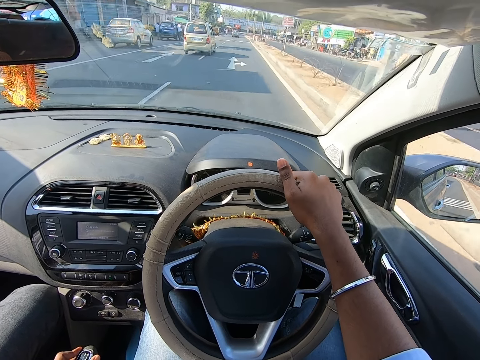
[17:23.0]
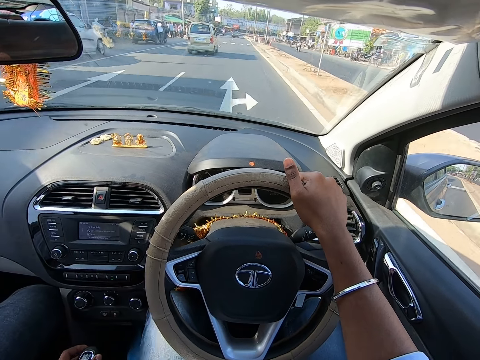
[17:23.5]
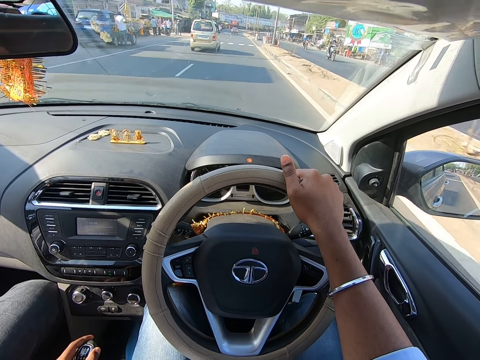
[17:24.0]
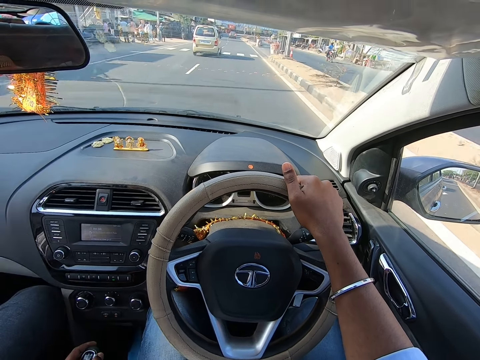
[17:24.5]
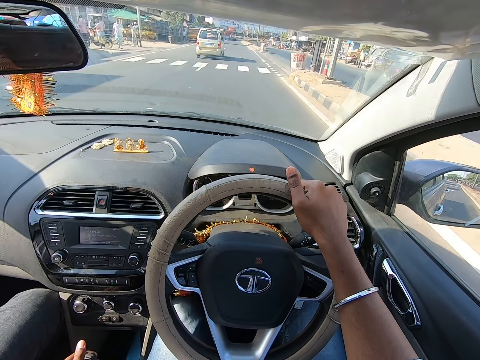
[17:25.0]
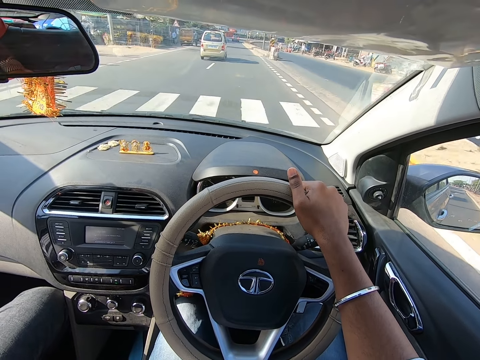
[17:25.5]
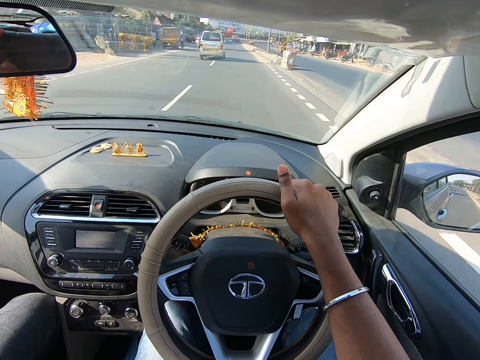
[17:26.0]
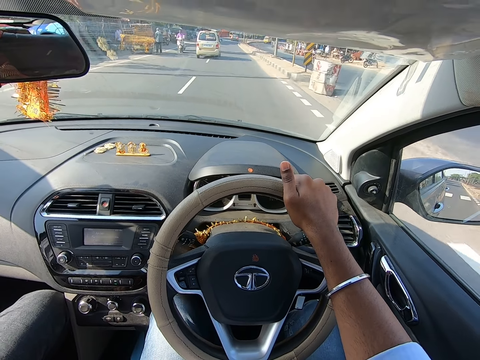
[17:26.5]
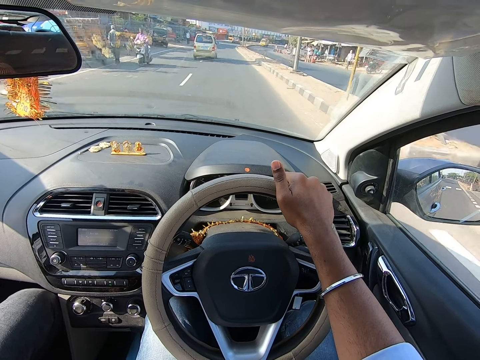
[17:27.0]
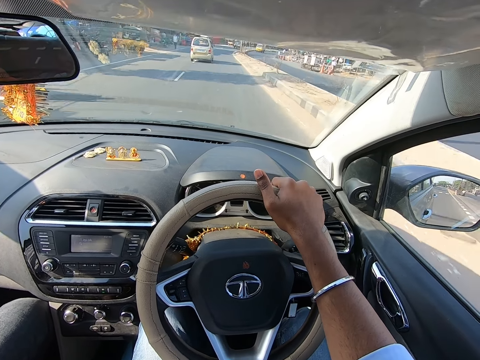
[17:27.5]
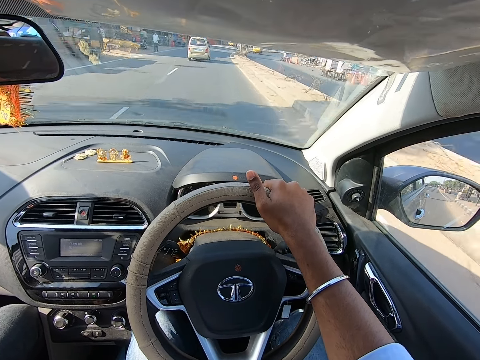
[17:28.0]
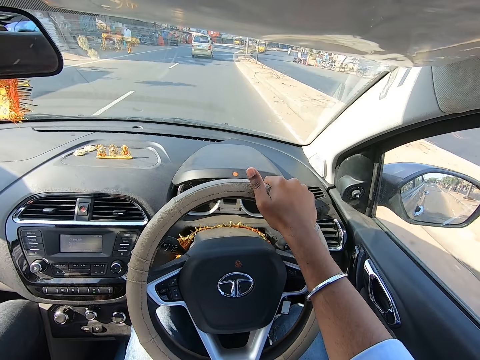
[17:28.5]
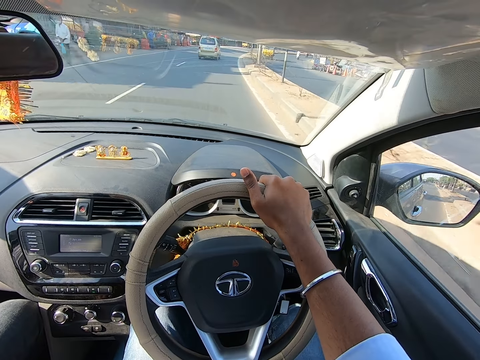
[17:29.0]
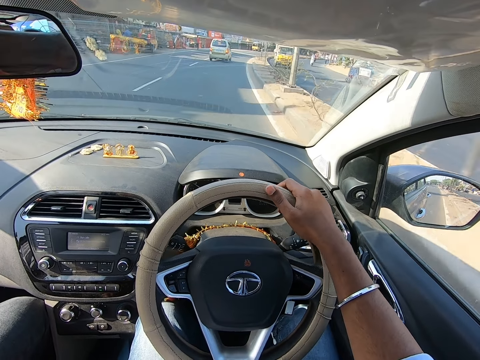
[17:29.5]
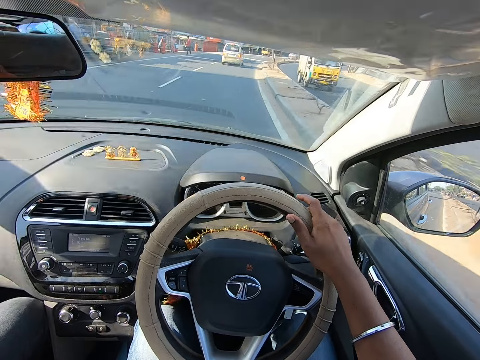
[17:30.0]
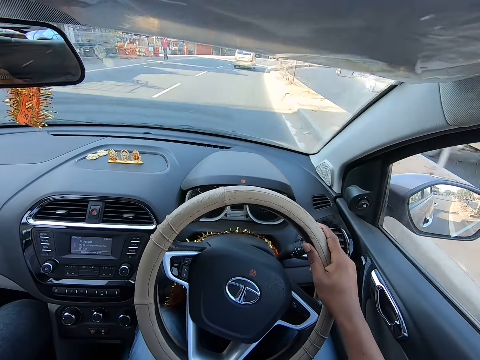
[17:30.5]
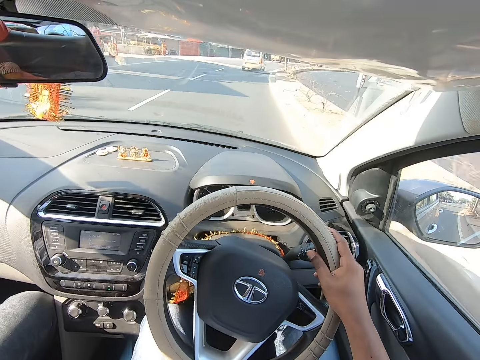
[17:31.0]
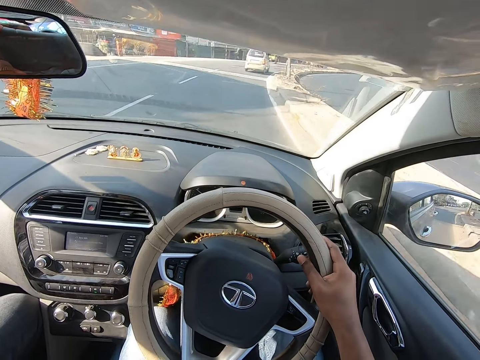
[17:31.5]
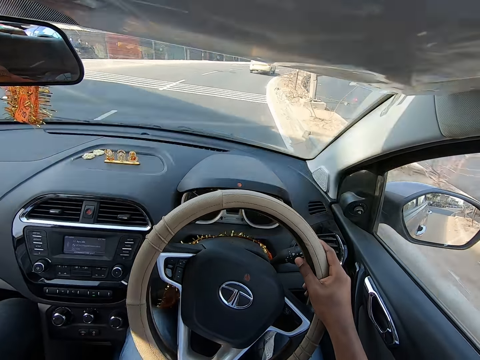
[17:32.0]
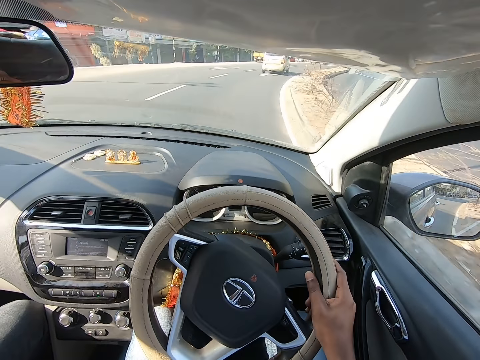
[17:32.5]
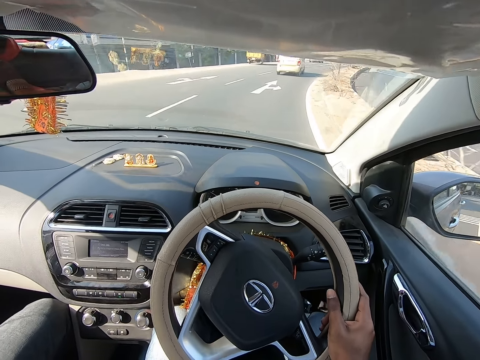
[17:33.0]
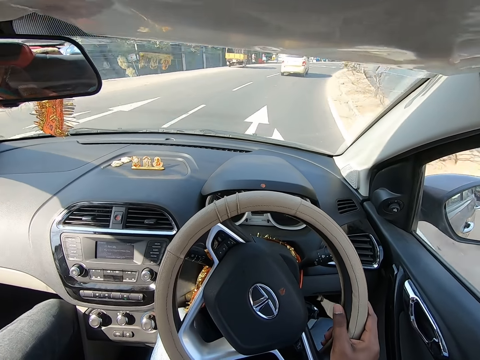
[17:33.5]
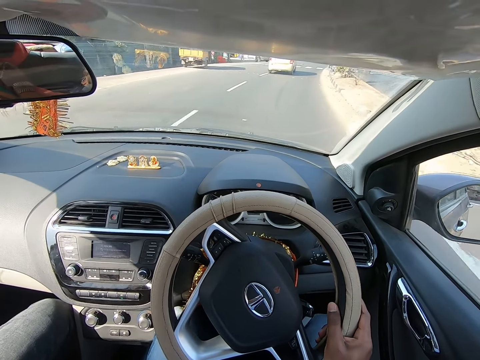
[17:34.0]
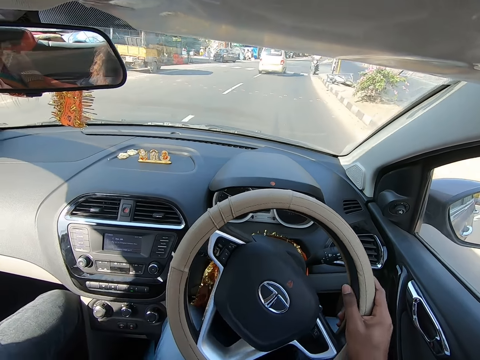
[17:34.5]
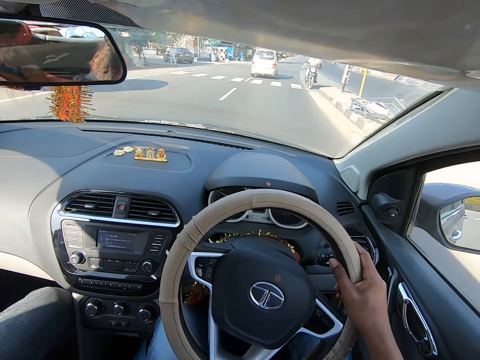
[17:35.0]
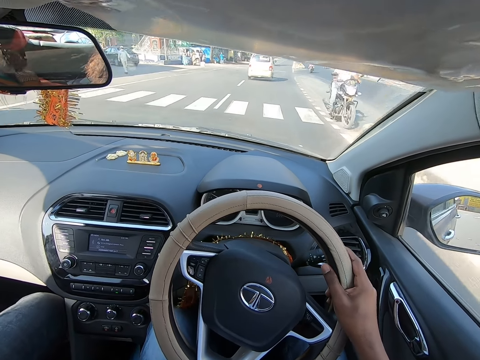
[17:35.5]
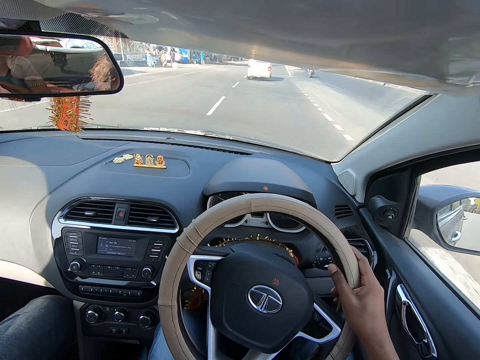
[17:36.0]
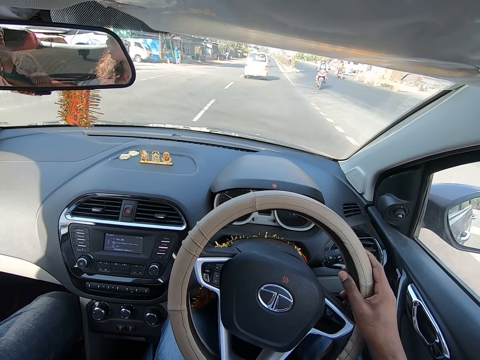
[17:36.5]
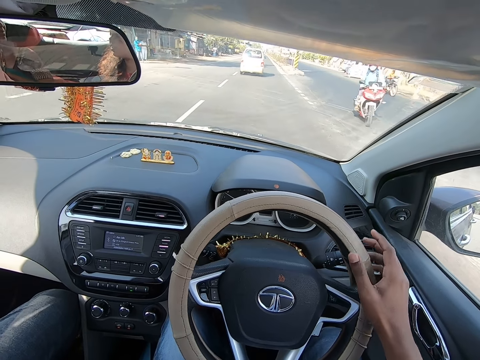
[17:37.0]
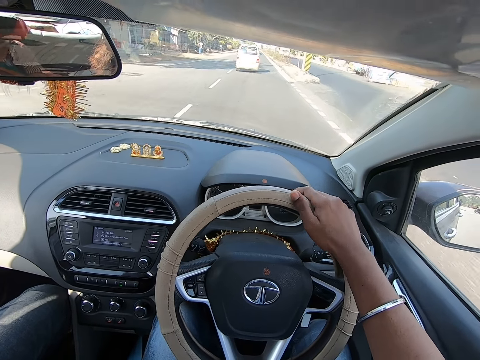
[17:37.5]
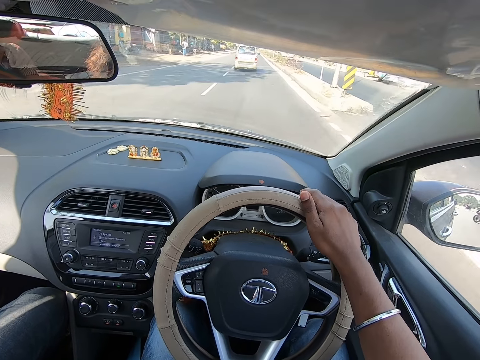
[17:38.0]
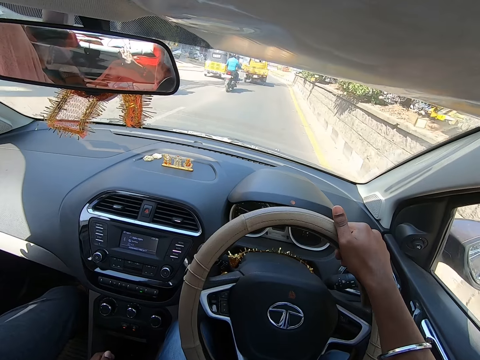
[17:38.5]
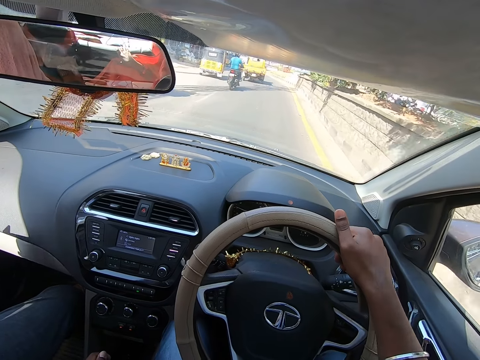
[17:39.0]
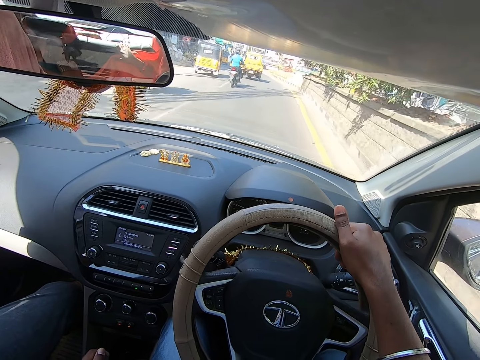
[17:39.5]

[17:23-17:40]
The camera wearer pulls the gear stick with the left hand. They drive the car. They drive past a bus. They drive past a bike. They drive past a bike again.

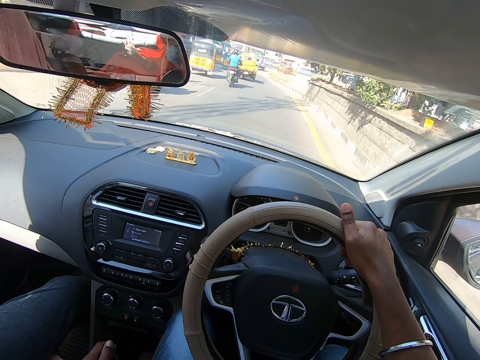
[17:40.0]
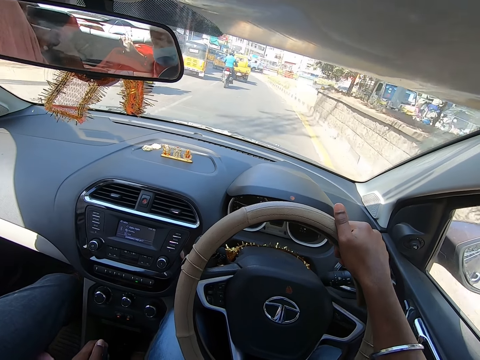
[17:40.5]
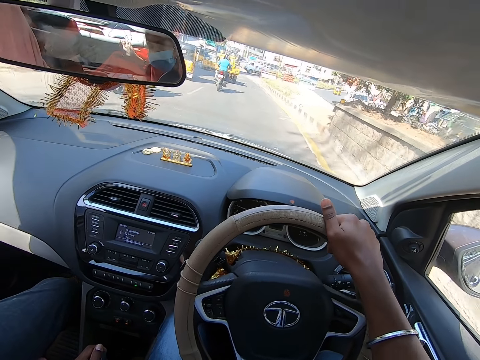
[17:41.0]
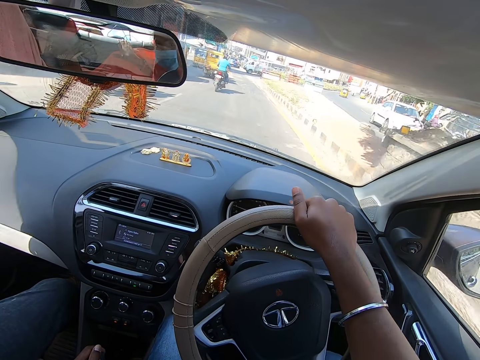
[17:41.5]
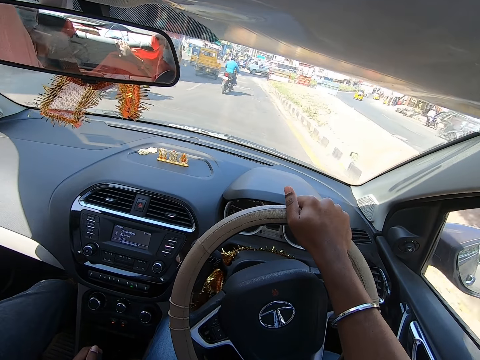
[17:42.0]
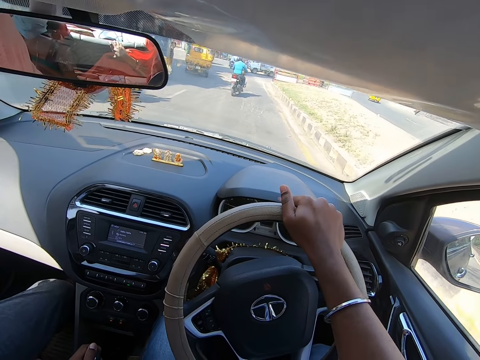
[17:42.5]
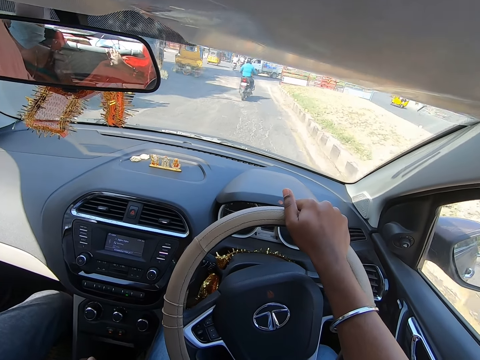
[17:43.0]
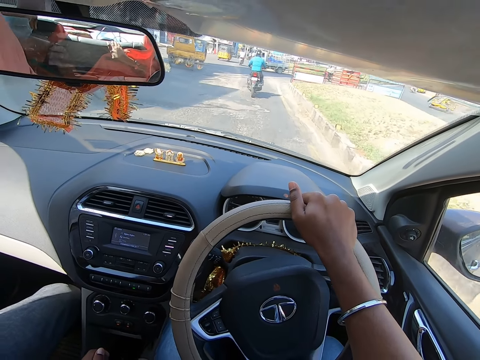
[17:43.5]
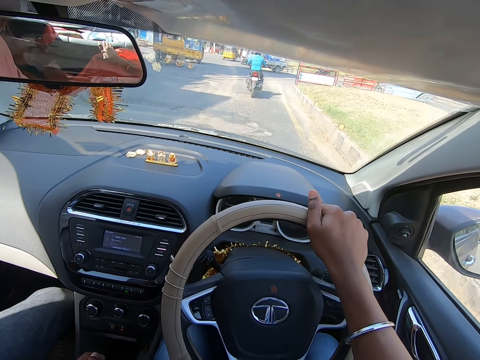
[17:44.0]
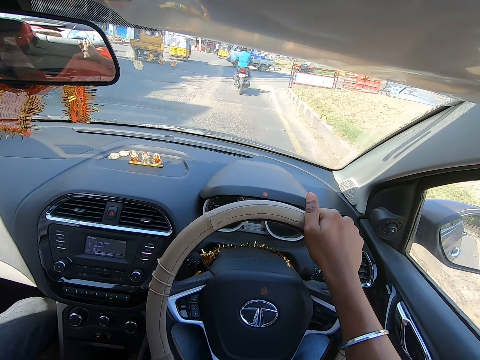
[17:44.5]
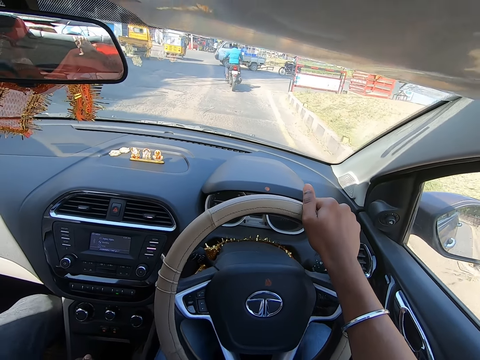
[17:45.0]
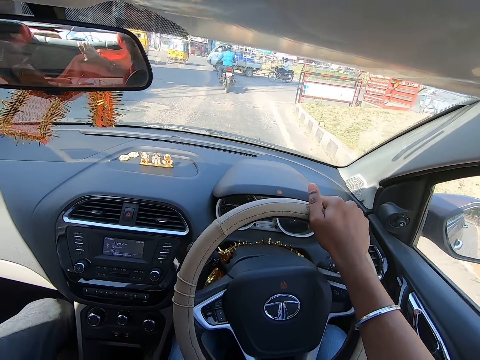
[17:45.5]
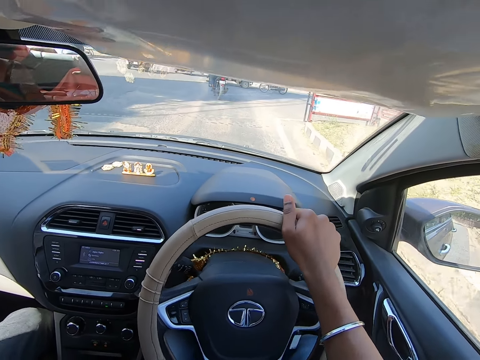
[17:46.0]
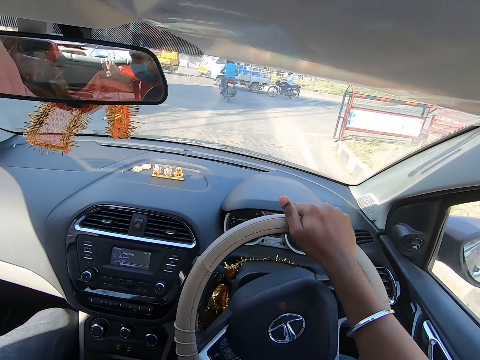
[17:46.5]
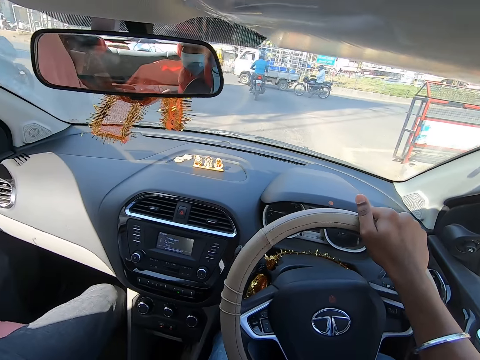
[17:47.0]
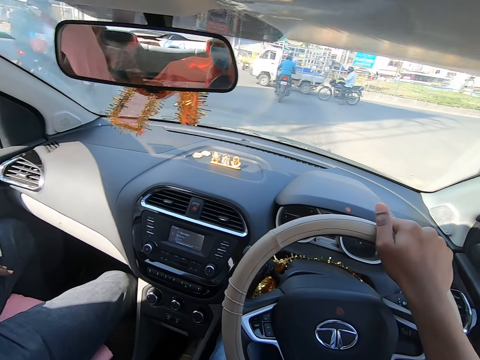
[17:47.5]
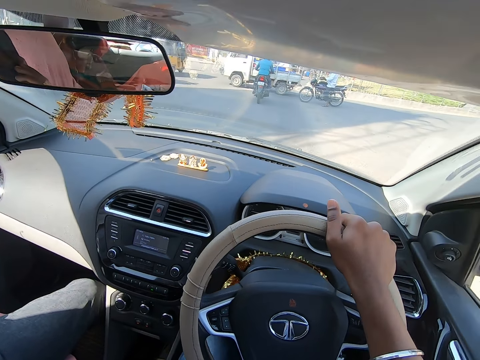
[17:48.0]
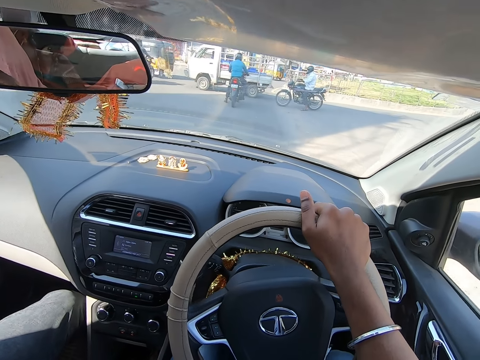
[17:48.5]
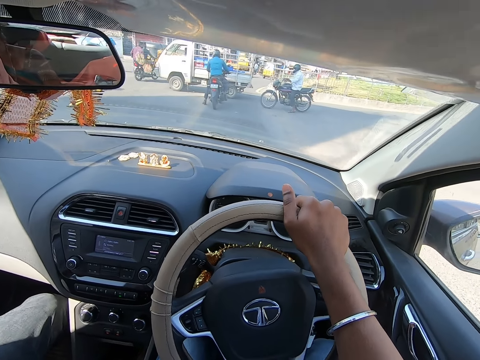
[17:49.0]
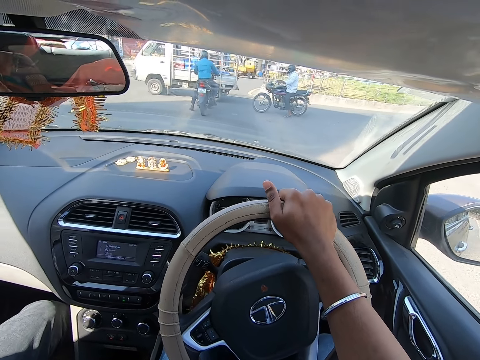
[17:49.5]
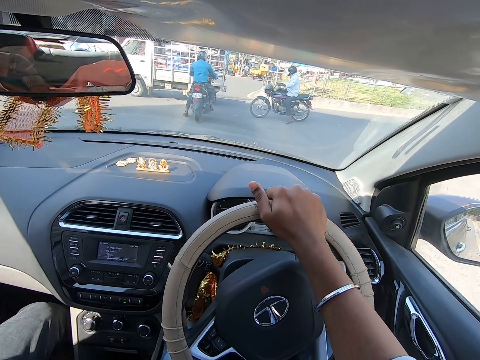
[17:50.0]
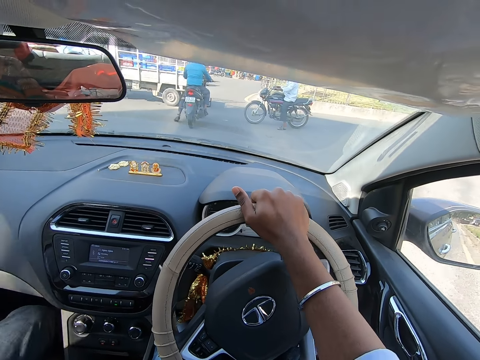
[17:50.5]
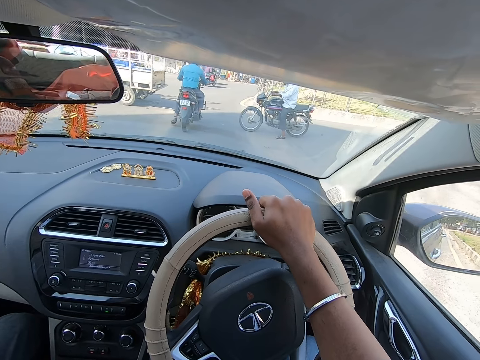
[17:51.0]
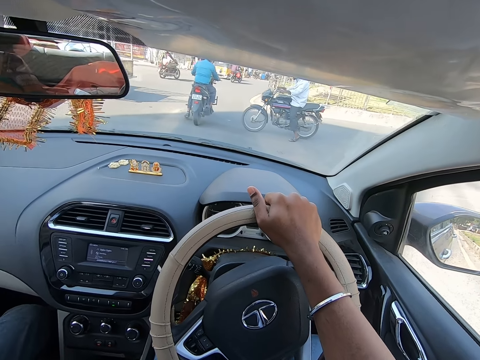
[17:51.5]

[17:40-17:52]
The camera wearer drives past a car. They interact with a woman. They drive past a tricycle.
